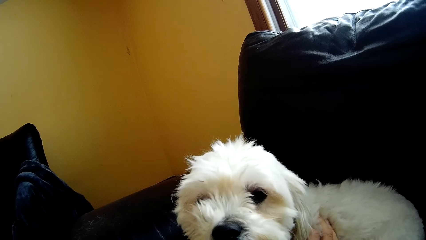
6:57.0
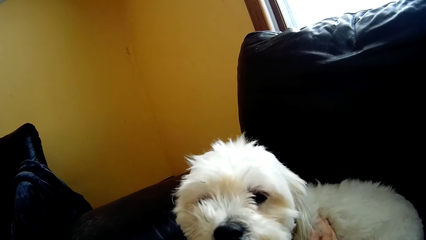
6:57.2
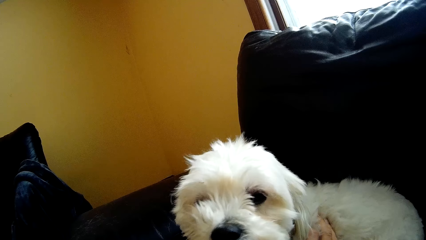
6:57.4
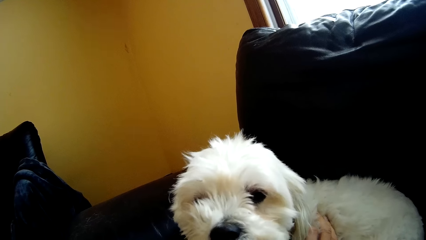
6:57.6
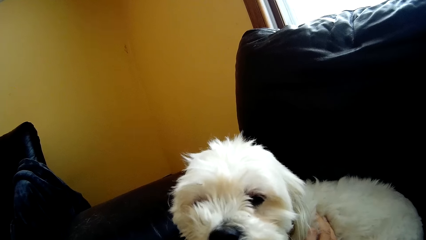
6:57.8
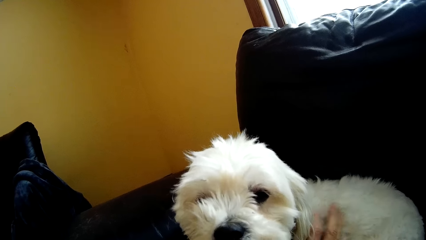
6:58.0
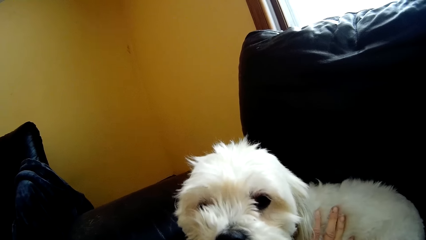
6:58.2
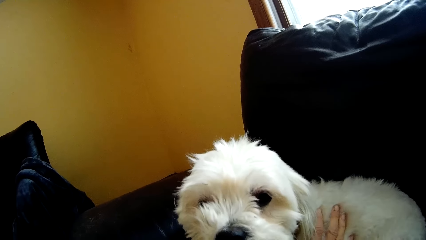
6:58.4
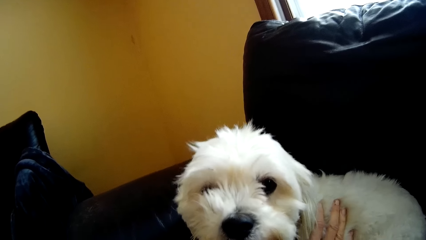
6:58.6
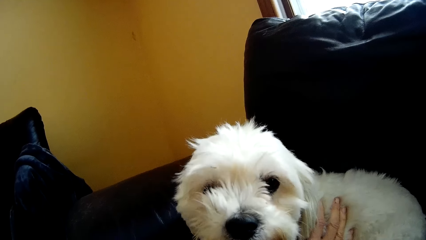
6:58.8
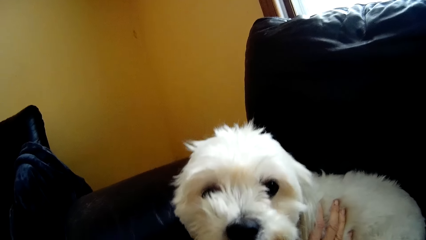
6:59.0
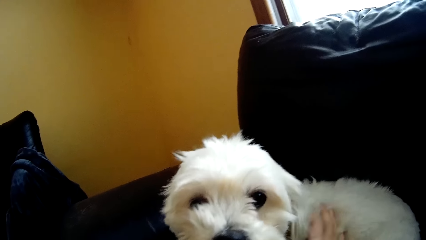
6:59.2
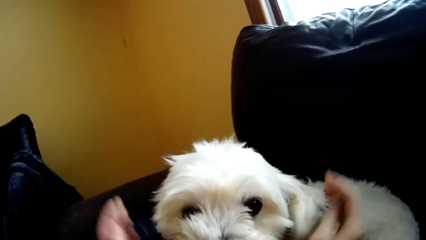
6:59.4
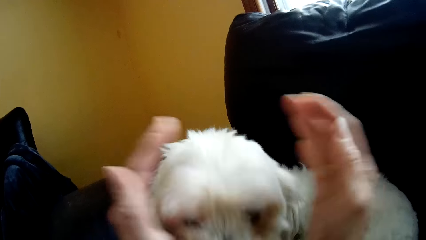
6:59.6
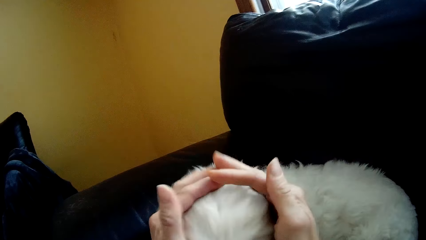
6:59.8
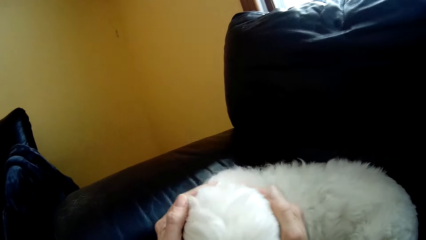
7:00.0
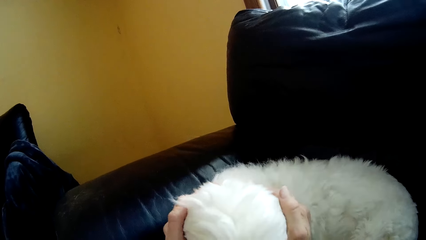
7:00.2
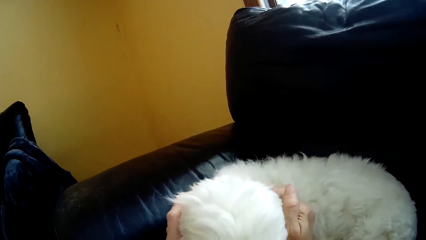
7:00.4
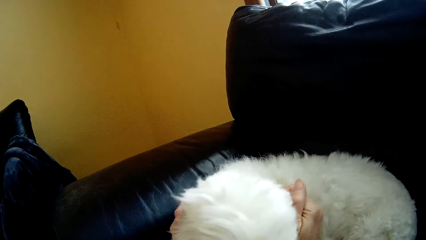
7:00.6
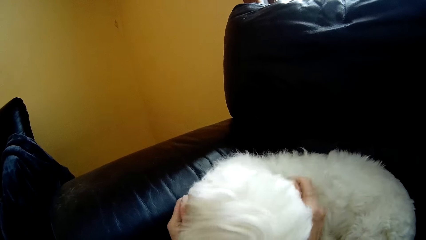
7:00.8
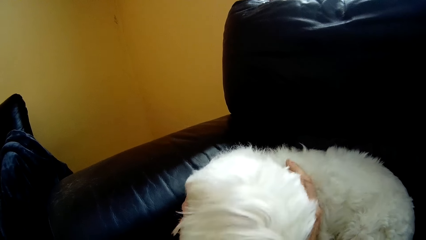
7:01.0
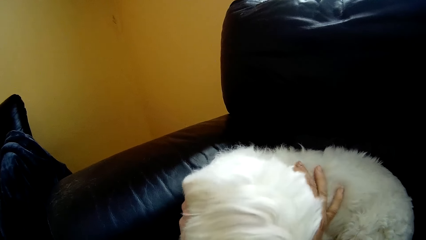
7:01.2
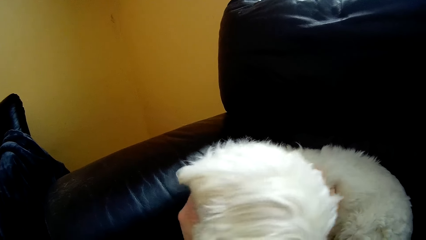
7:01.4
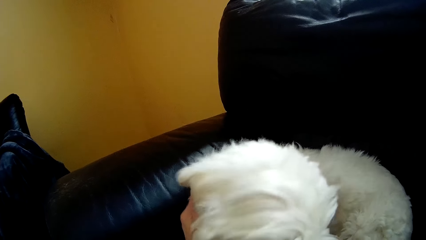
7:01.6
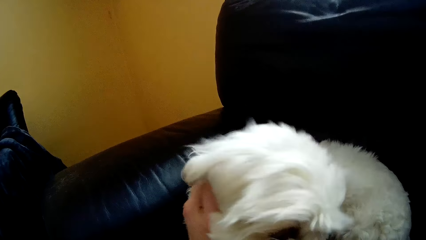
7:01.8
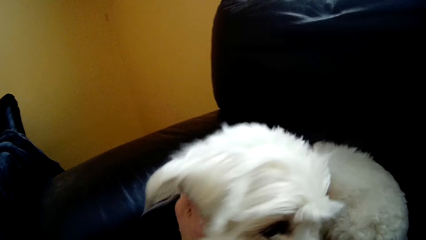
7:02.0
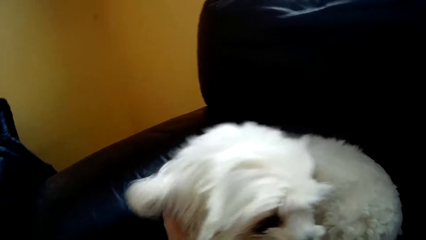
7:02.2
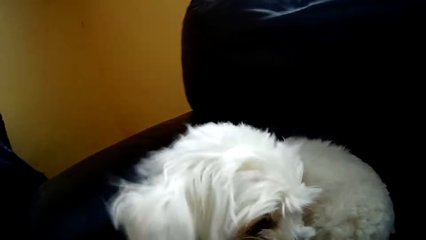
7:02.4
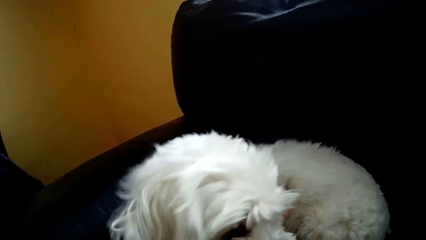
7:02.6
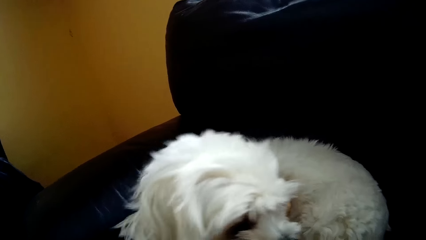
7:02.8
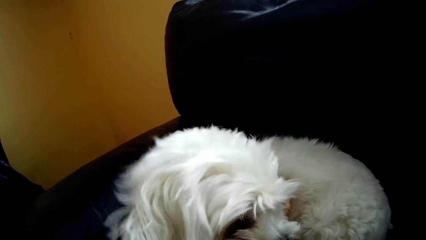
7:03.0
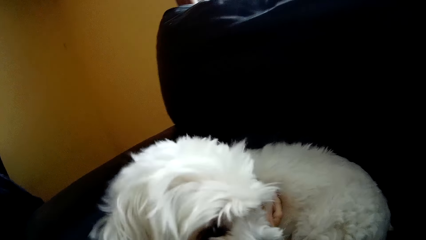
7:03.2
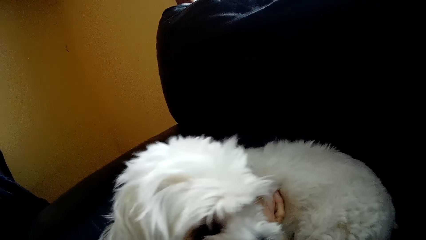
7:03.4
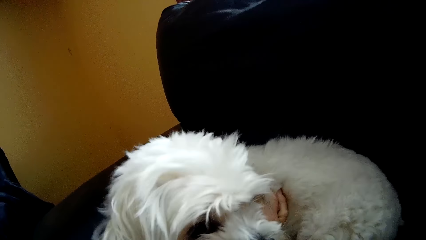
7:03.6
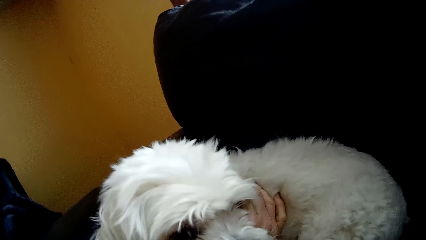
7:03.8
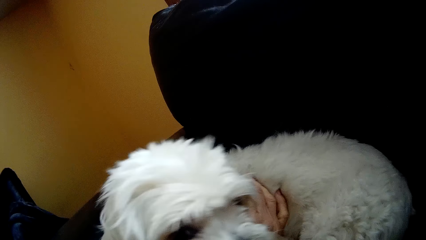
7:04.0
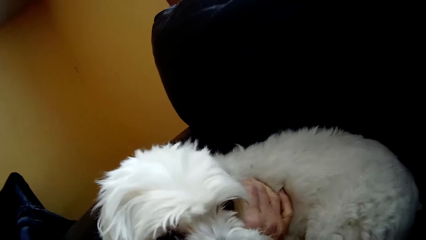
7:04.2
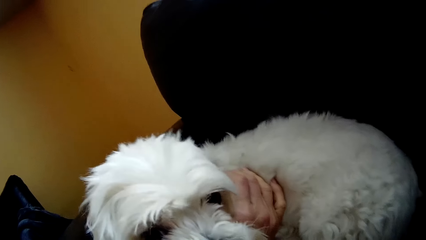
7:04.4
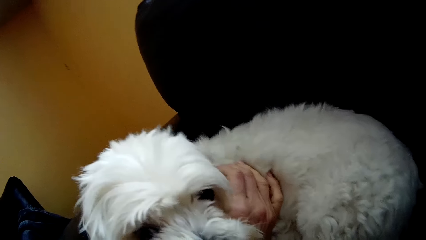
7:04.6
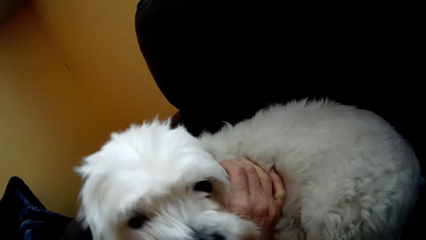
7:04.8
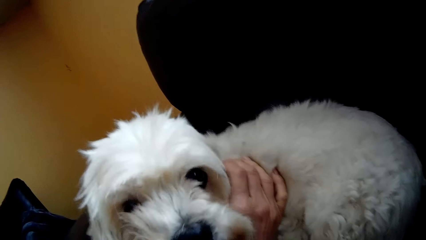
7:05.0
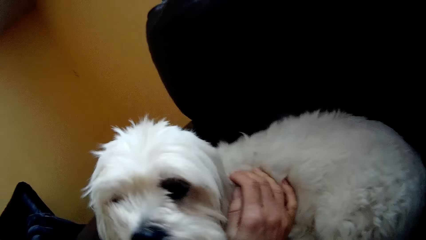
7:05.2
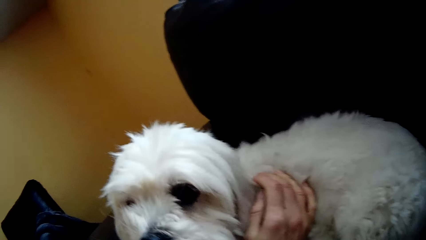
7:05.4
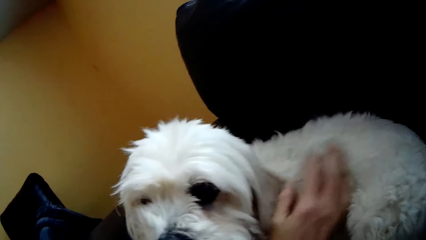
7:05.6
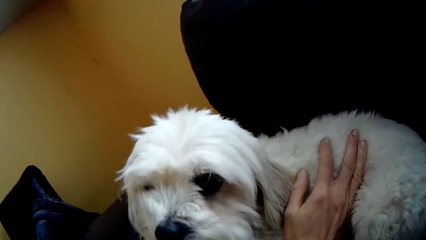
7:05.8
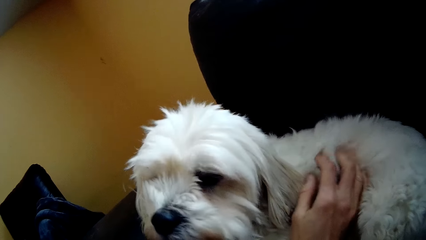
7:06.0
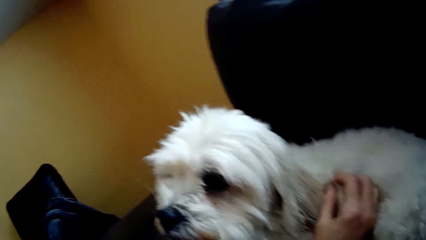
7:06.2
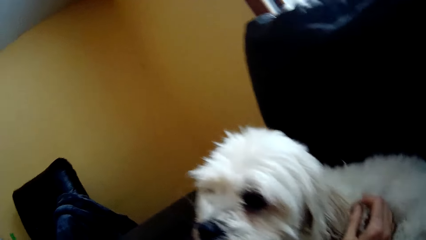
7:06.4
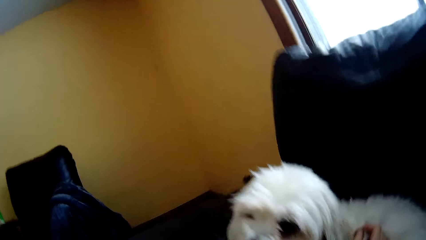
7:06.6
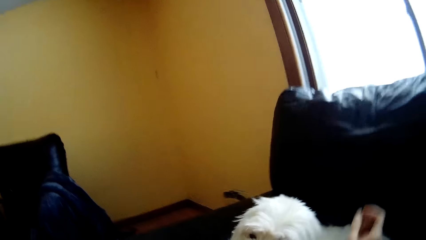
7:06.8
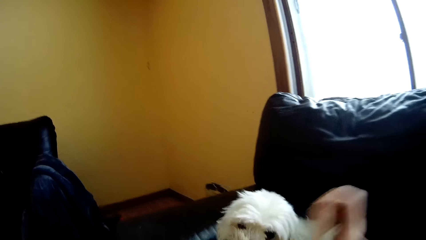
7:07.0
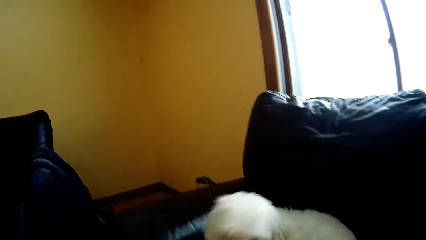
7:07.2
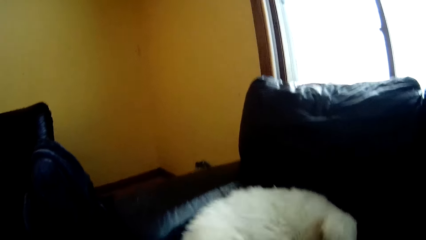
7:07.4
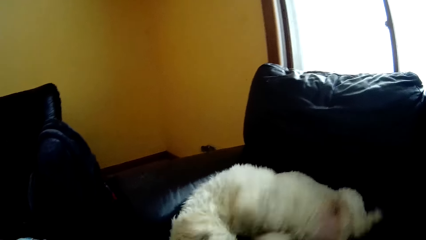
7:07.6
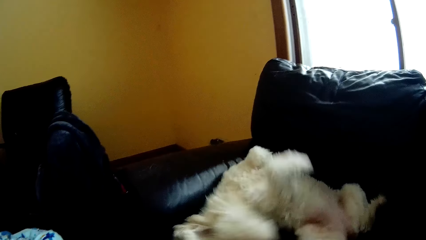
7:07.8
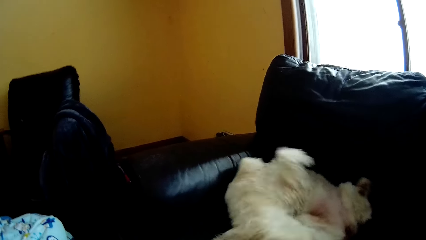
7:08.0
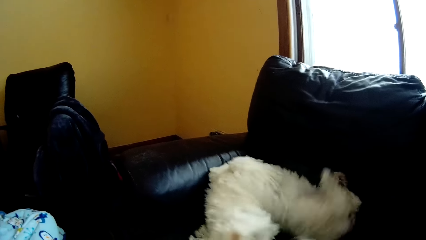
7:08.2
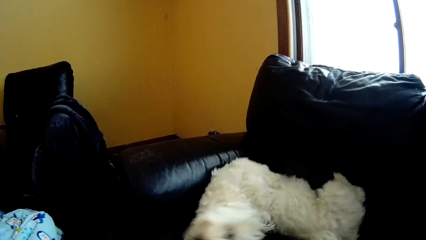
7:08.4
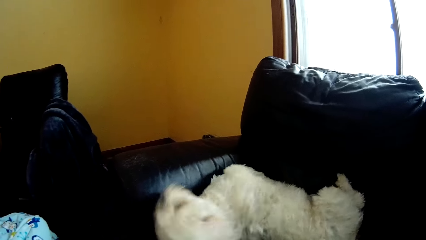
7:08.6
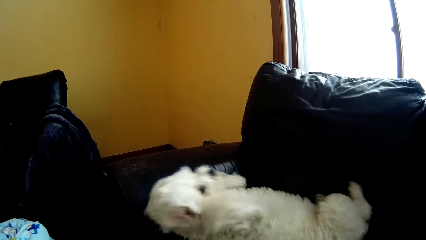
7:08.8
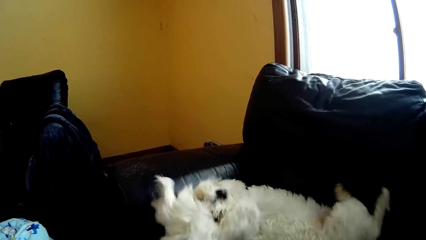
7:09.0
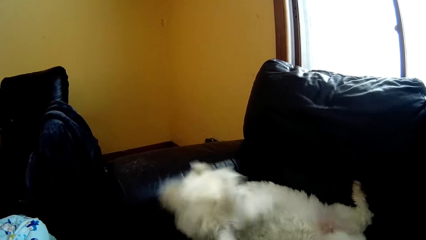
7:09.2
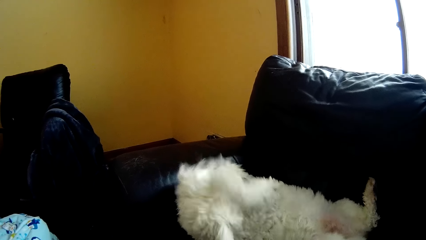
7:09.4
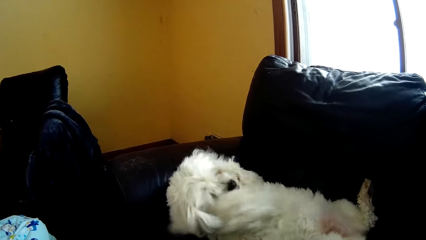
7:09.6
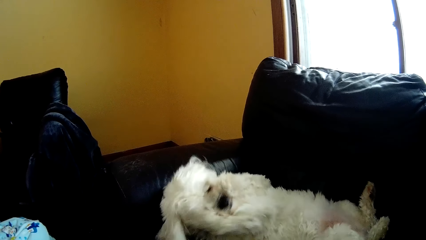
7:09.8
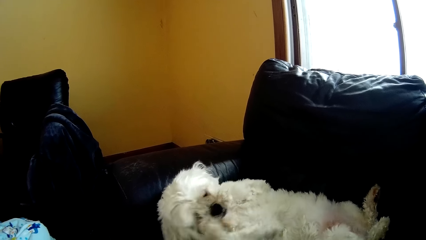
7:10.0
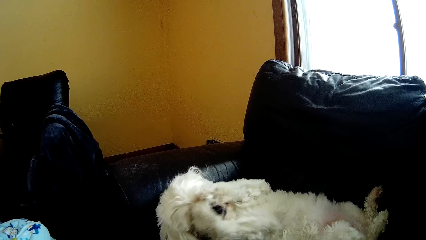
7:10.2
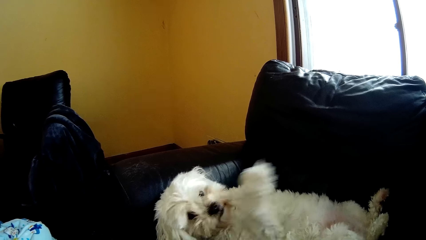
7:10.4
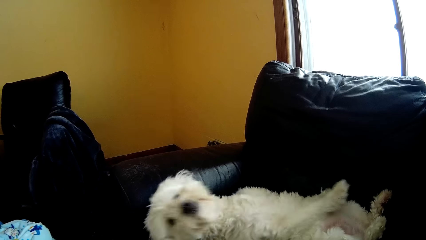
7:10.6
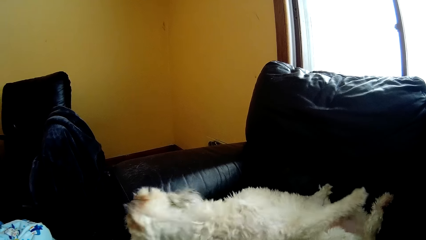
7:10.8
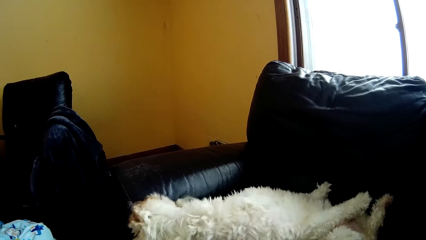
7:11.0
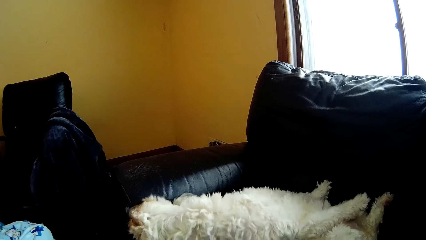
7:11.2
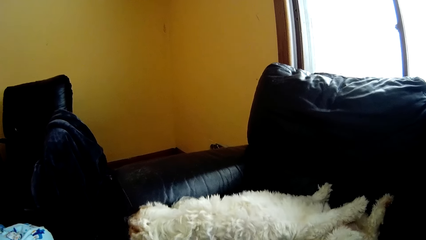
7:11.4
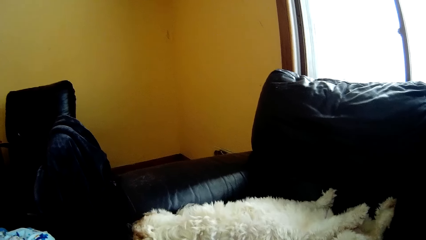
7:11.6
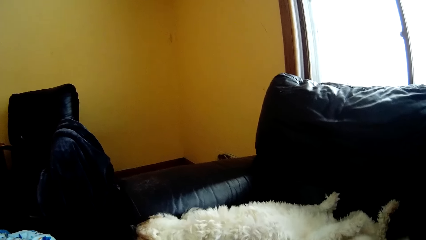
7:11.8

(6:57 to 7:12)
The camera wearer stares at the white dog. They caress the white dog. They stare at the white dog. They stare at the white dog again.
